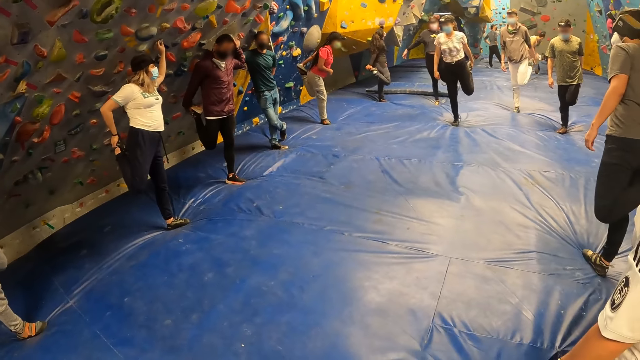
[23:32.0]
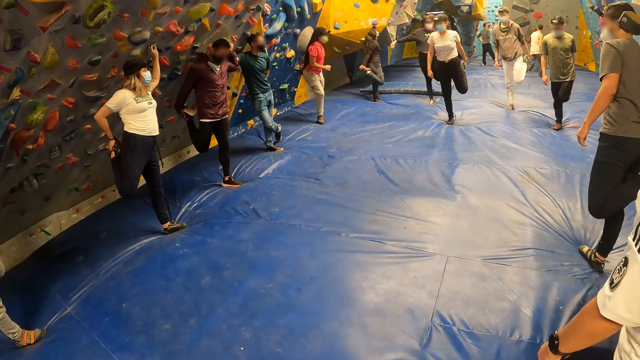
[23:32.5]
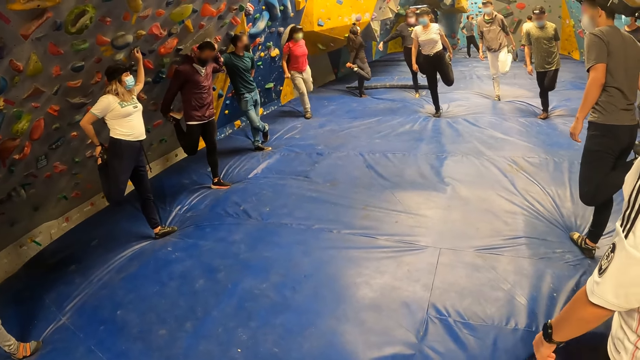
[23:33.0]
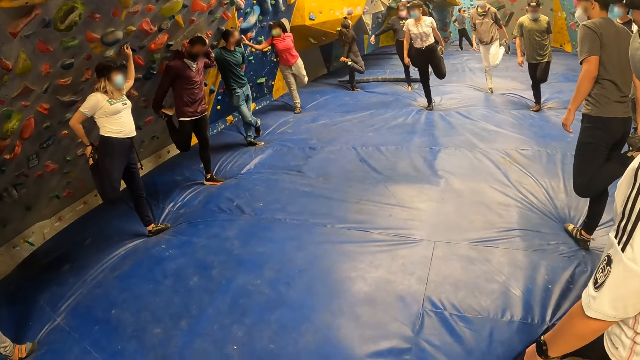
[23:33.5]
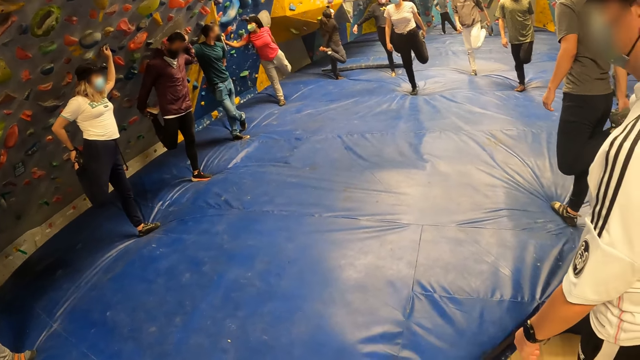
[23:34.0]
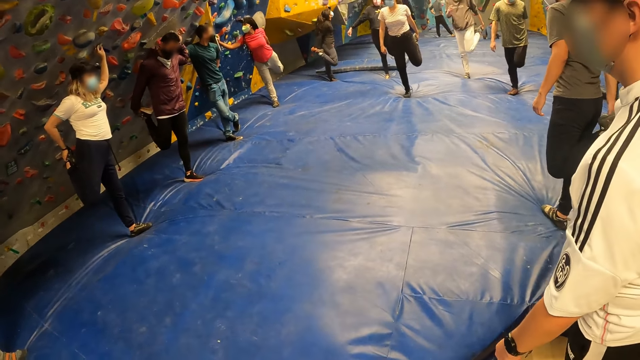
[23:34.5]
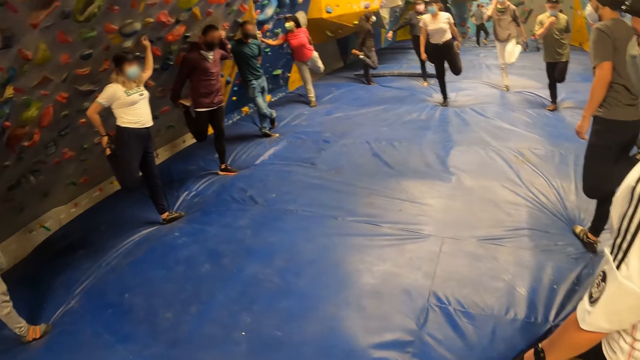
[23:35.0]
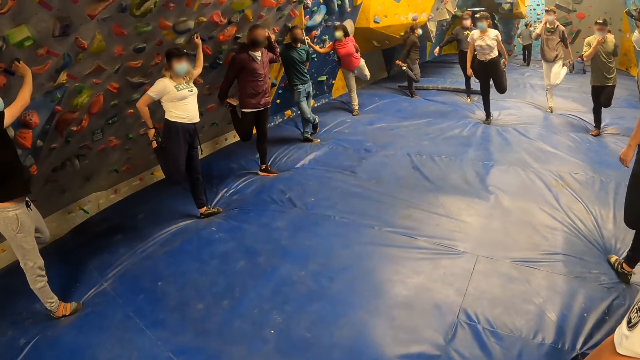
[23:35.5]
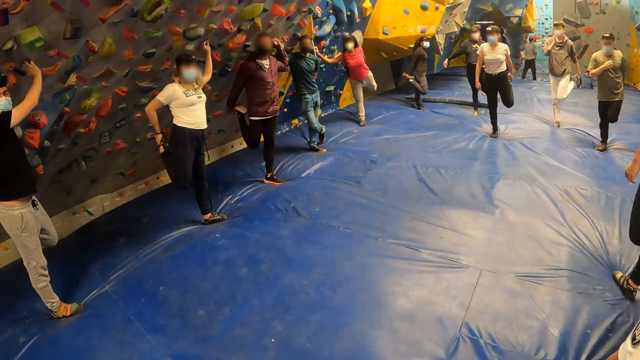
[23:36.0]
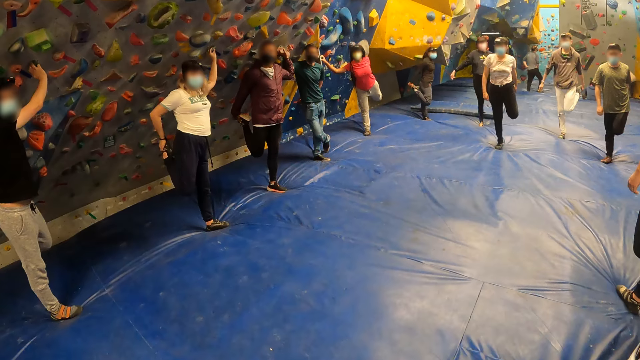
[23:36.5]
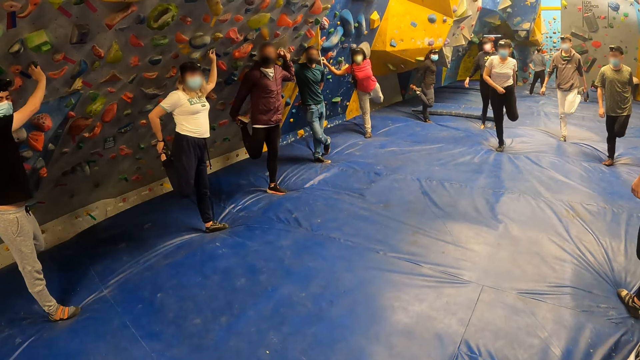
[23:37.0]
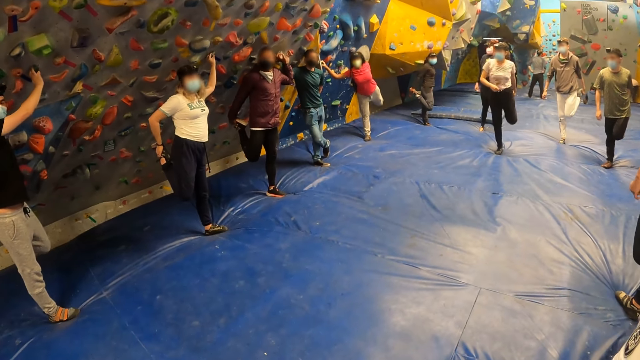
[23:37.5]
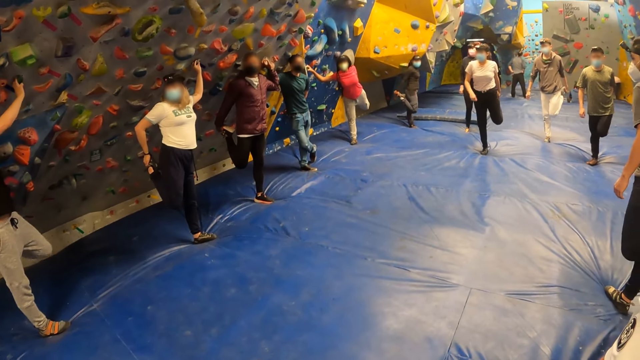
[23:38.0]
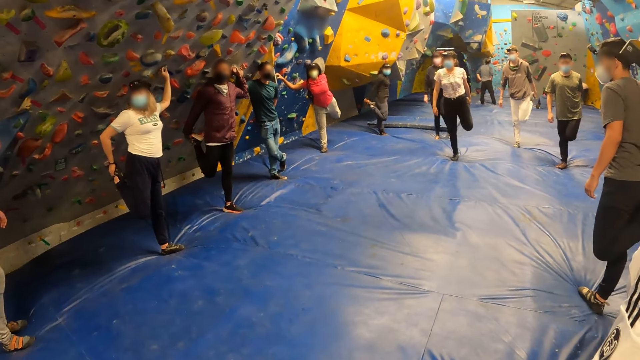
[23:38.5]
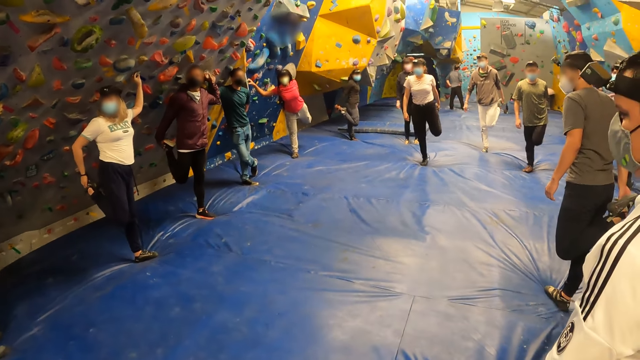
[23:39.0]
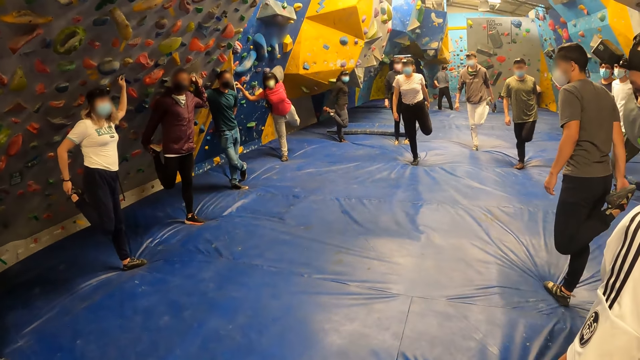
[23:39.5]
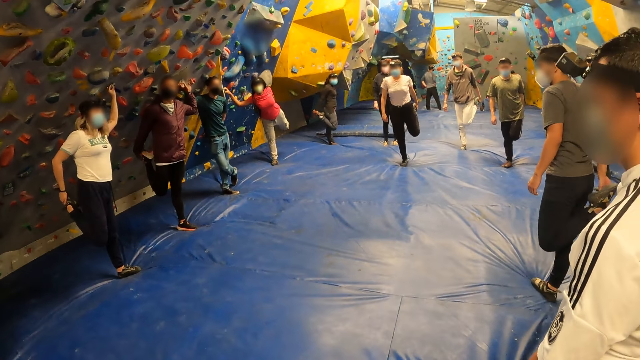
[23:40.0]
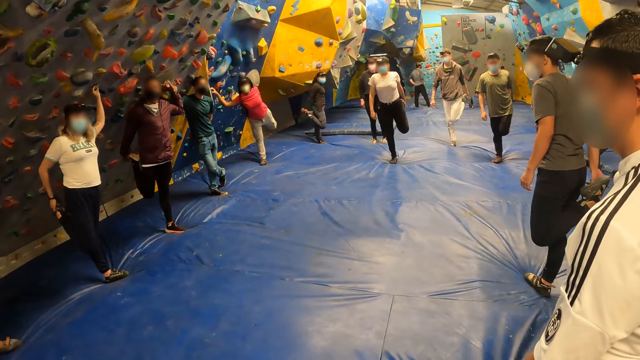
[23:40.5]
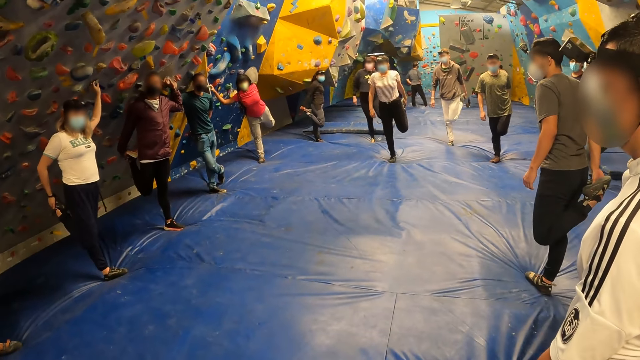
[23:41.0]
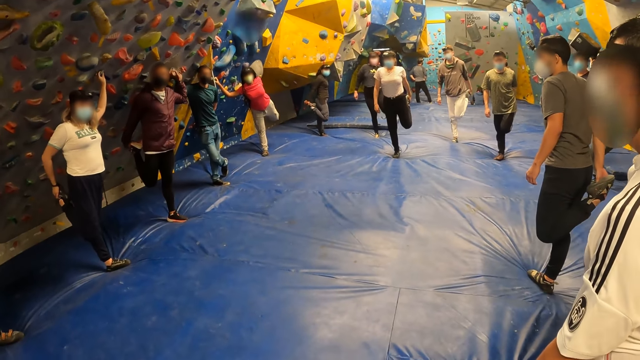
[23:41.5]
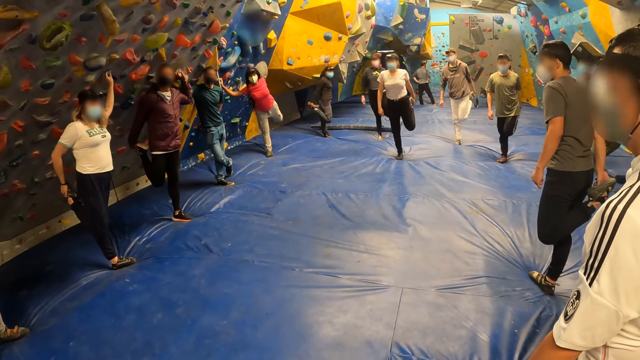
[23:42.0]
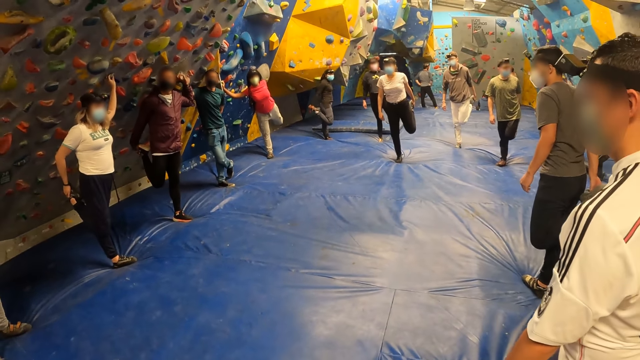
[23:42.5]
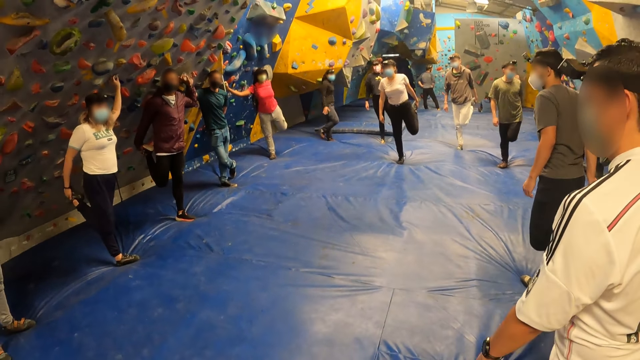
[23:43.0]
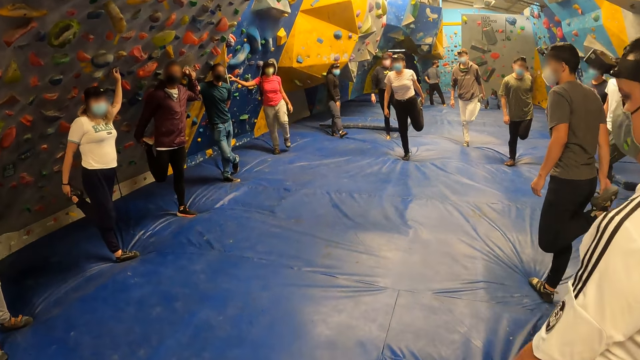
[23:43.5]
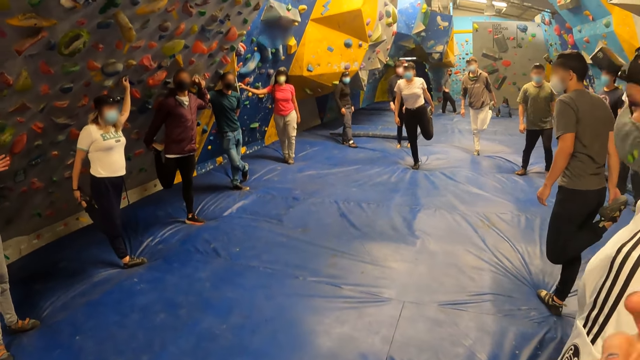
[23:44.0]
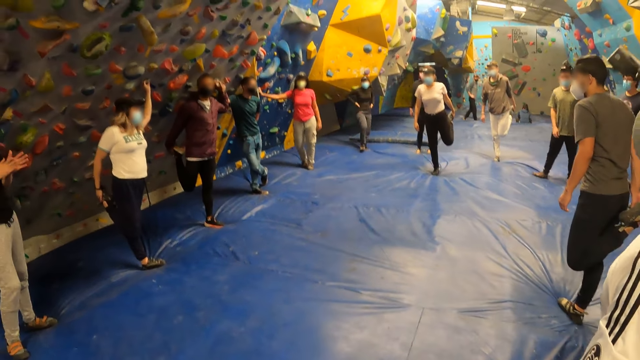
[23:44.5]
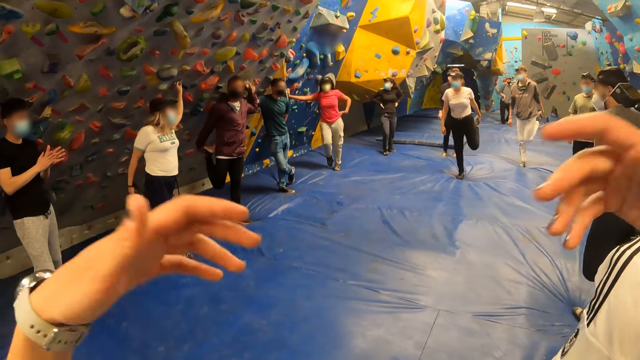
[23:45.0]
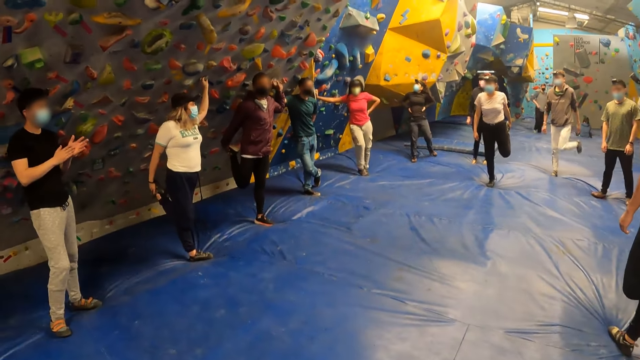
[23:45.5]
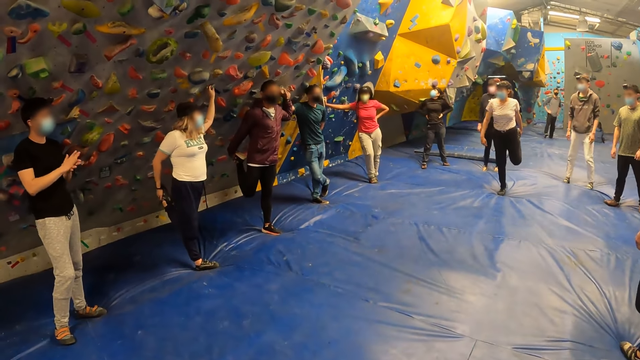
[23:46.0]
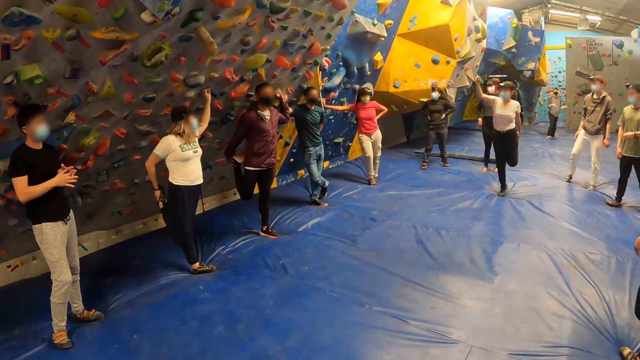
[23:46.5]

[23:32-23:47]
The camera wearer stretches hands.

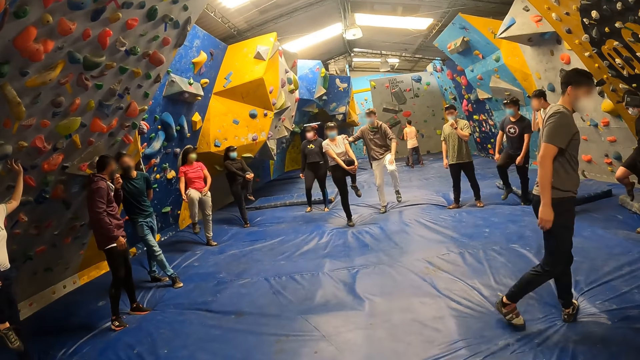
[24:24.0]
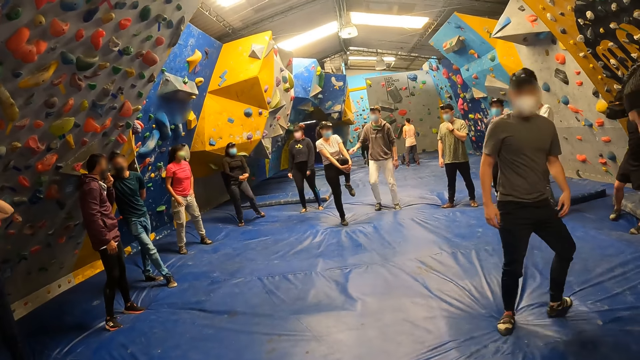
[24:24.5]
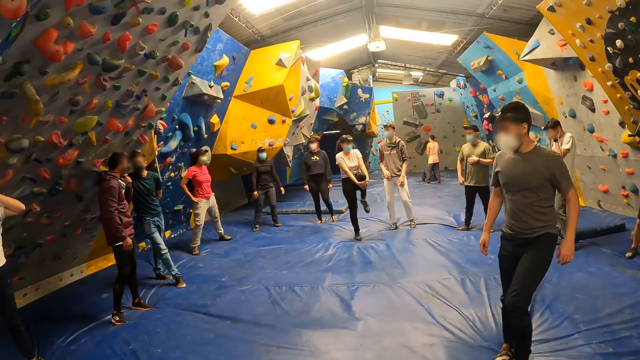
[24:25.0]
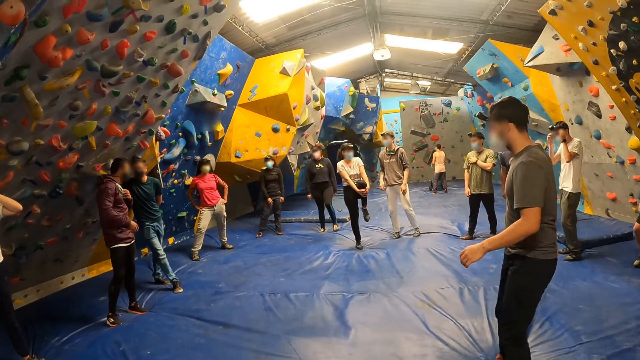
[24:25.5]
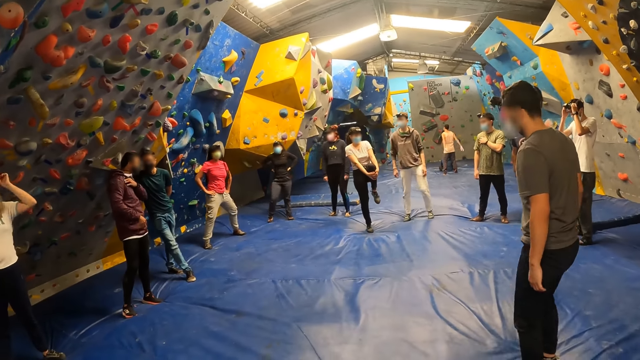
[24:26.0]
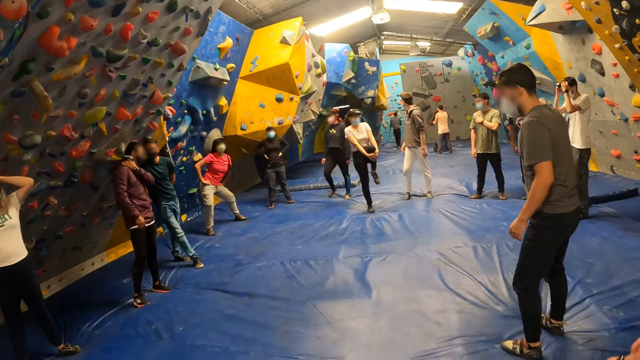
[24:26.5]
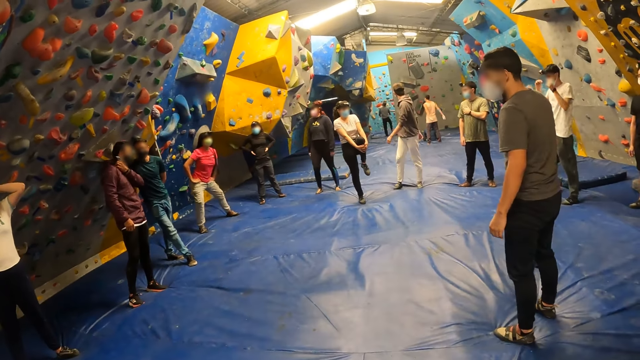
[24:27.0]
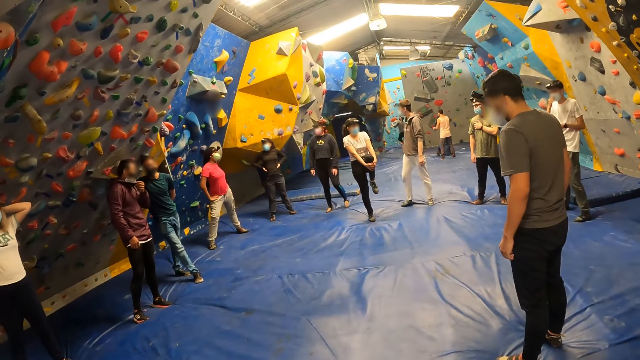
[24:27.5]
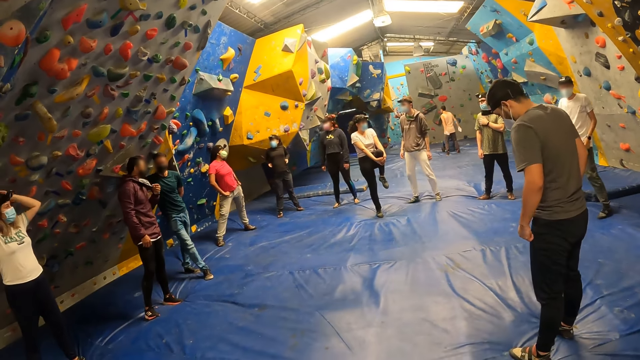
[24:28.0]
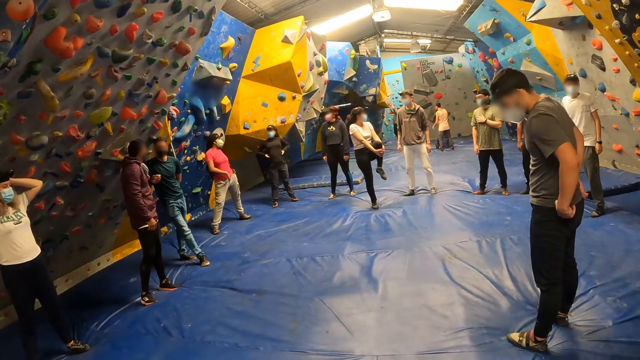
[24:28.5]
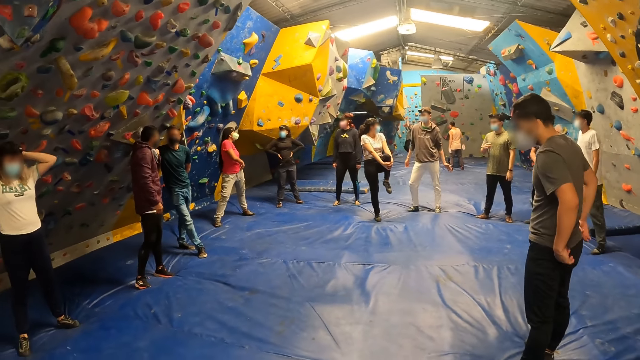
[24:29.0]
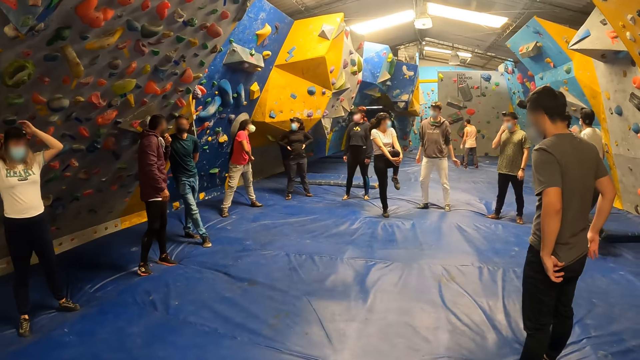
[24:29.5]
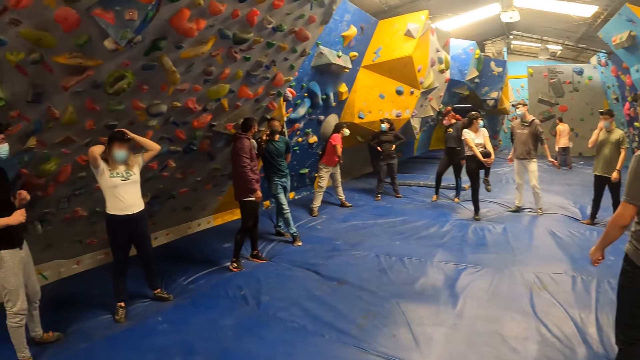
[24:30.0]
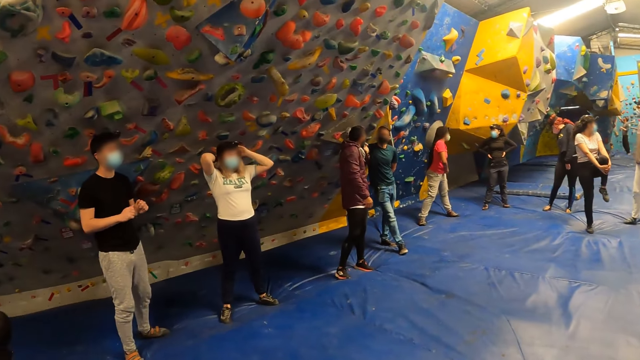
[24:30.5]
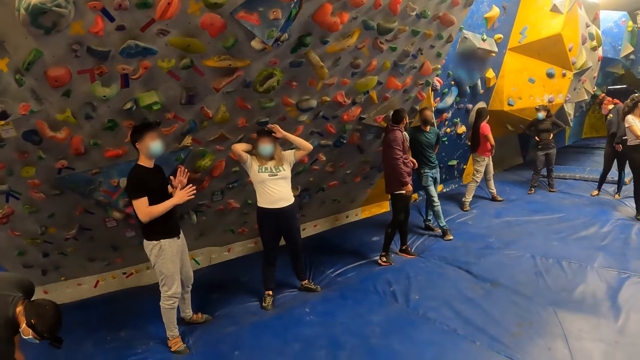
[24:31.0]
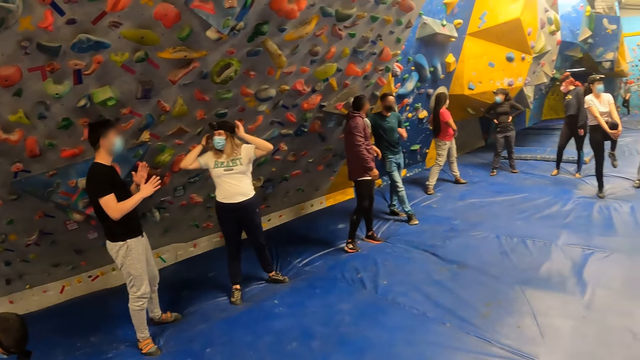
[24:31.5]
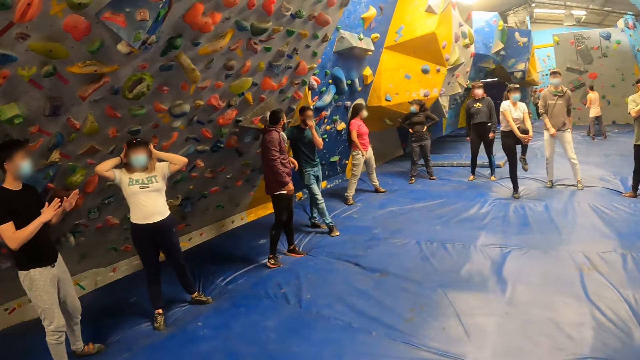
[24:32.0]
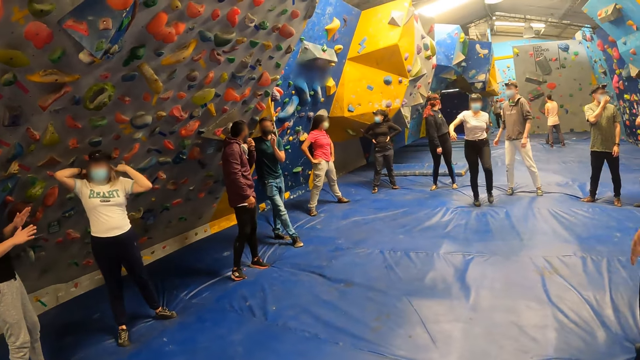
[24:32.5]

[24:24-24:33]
The camera wearer looks around.
